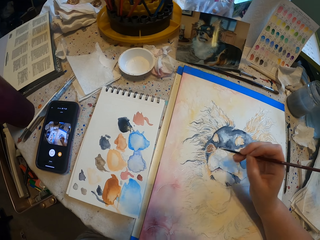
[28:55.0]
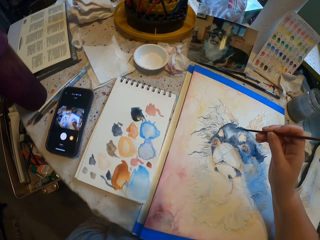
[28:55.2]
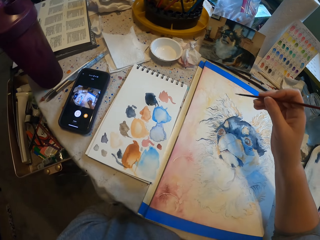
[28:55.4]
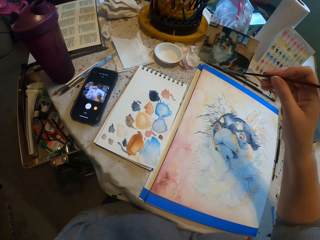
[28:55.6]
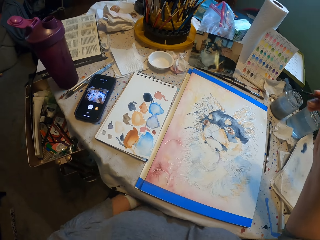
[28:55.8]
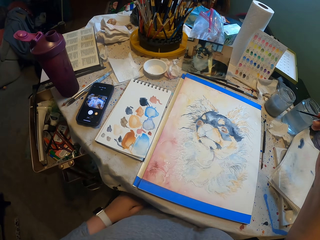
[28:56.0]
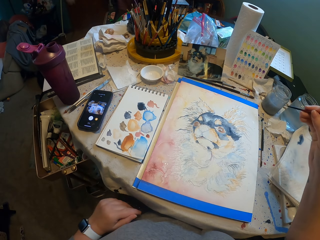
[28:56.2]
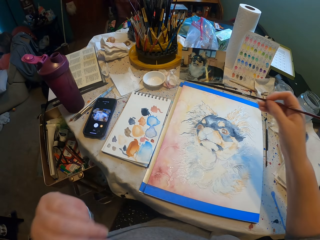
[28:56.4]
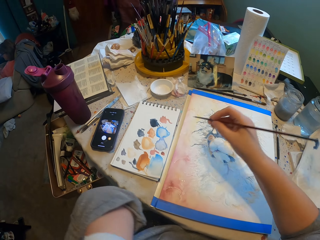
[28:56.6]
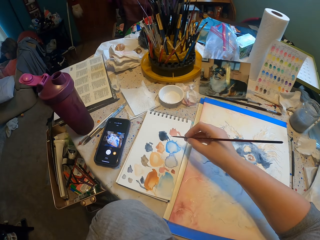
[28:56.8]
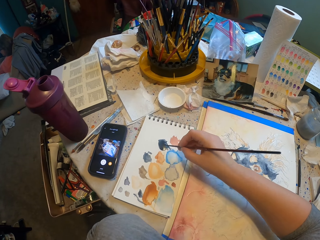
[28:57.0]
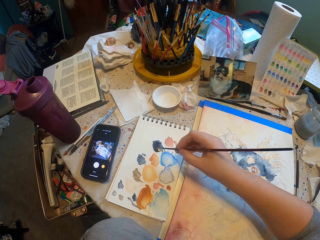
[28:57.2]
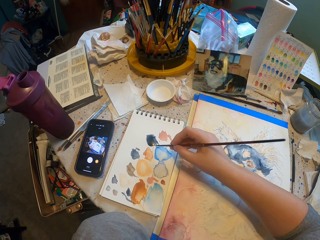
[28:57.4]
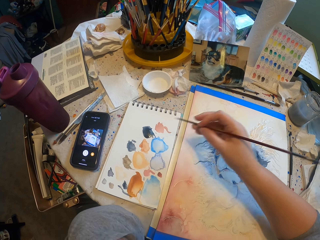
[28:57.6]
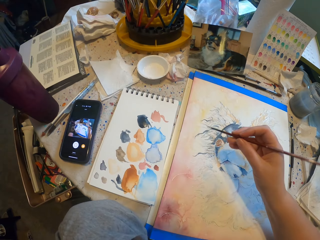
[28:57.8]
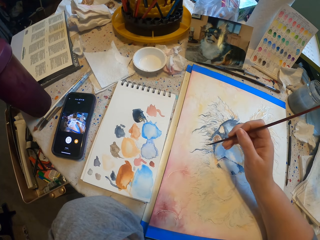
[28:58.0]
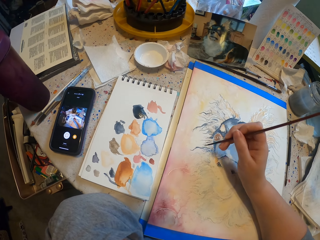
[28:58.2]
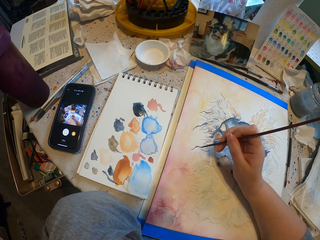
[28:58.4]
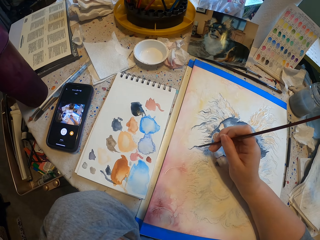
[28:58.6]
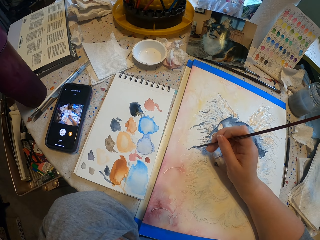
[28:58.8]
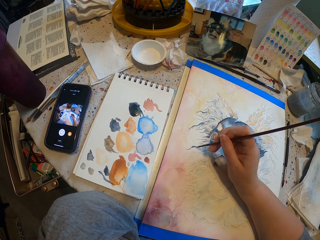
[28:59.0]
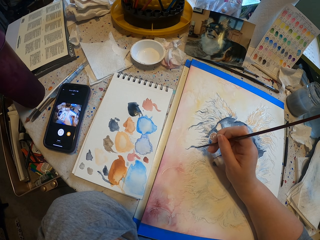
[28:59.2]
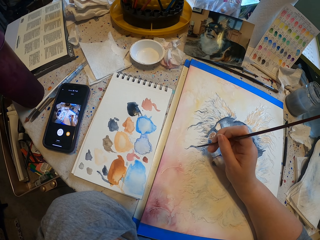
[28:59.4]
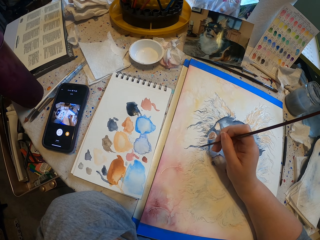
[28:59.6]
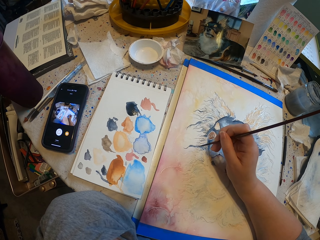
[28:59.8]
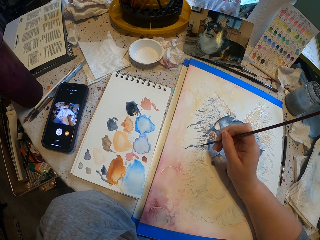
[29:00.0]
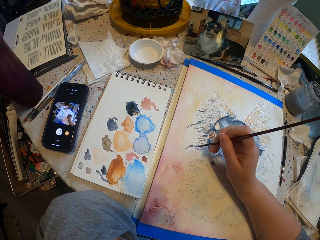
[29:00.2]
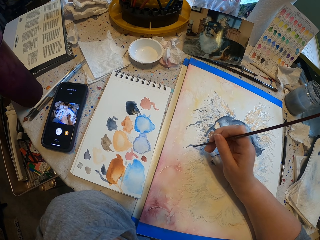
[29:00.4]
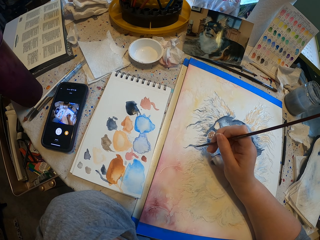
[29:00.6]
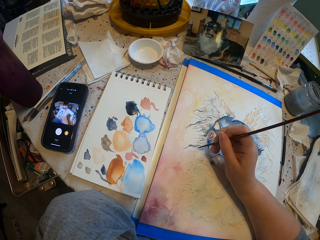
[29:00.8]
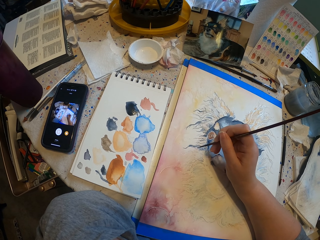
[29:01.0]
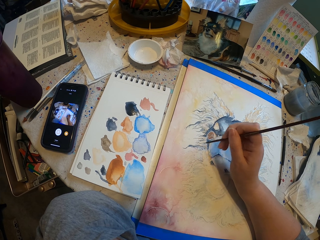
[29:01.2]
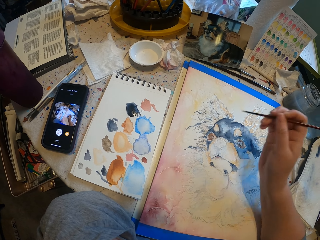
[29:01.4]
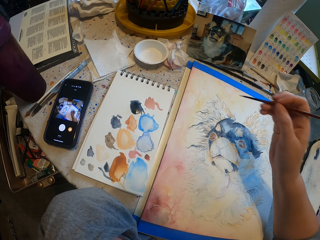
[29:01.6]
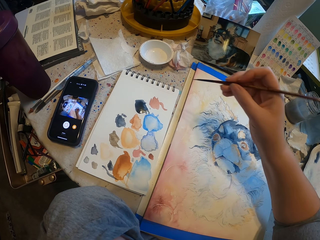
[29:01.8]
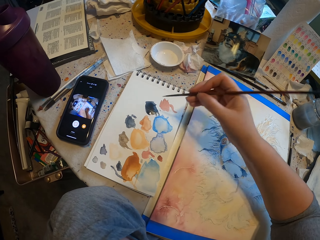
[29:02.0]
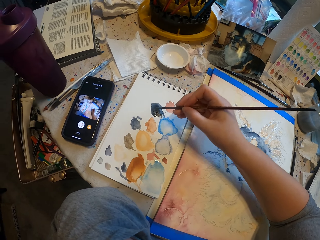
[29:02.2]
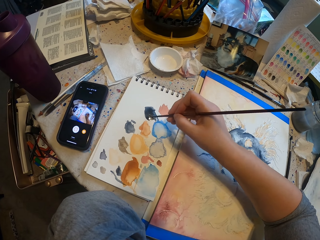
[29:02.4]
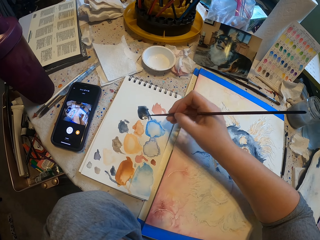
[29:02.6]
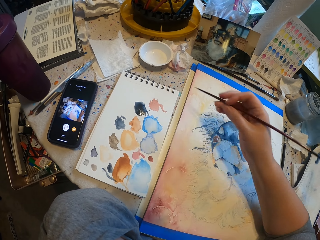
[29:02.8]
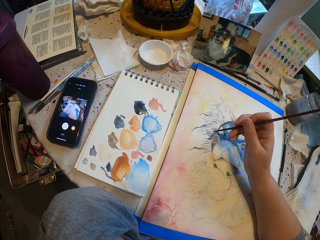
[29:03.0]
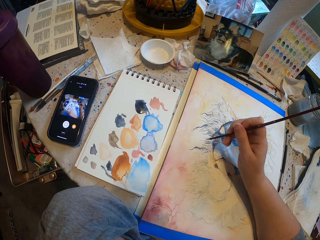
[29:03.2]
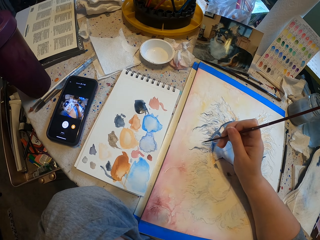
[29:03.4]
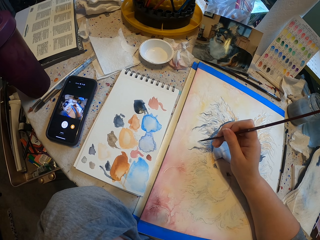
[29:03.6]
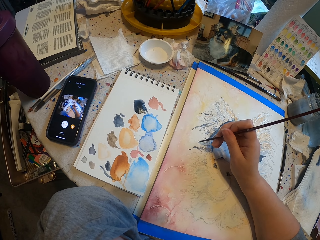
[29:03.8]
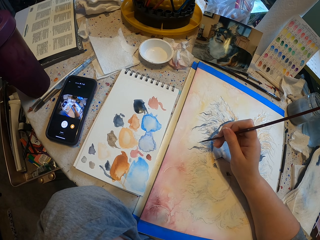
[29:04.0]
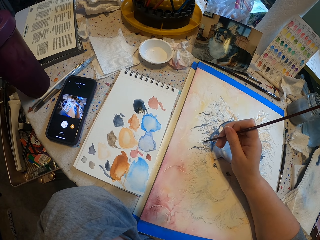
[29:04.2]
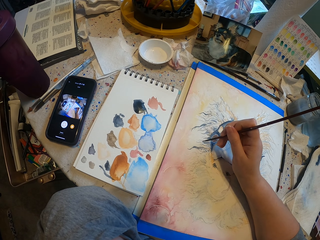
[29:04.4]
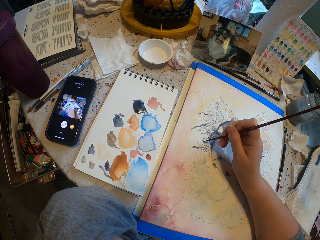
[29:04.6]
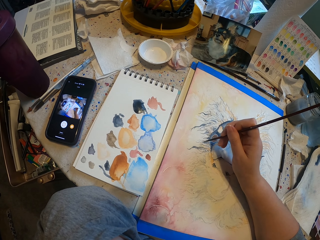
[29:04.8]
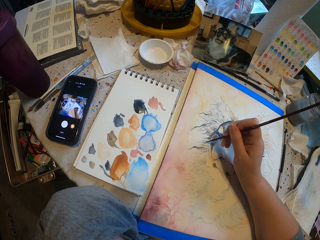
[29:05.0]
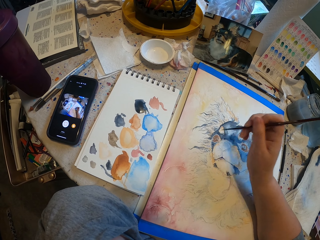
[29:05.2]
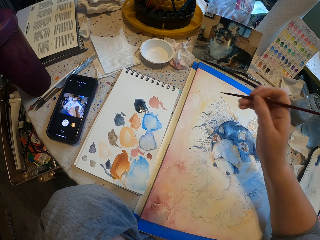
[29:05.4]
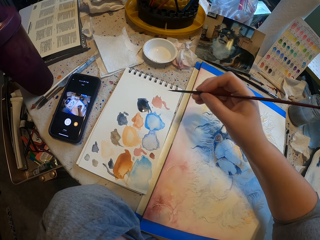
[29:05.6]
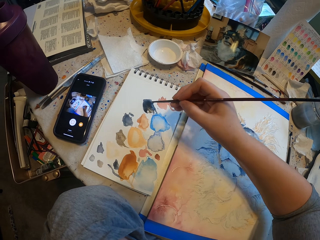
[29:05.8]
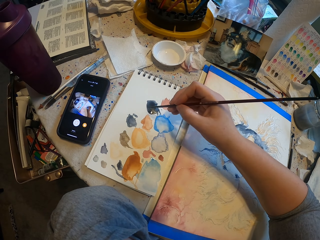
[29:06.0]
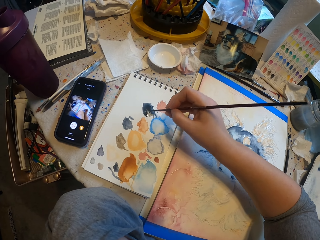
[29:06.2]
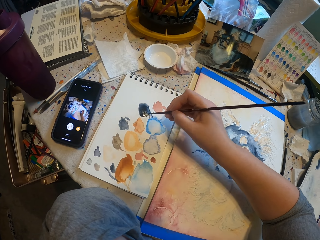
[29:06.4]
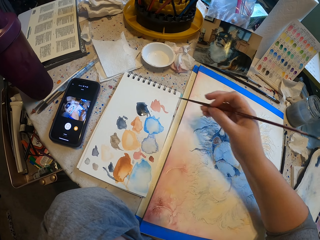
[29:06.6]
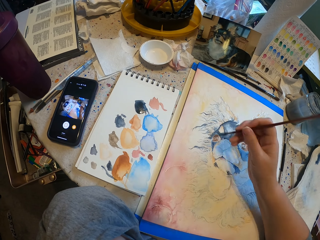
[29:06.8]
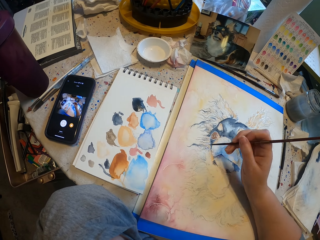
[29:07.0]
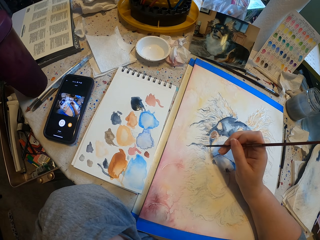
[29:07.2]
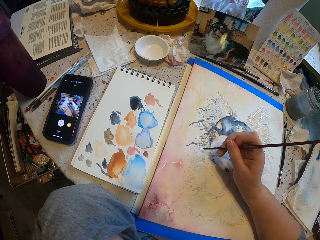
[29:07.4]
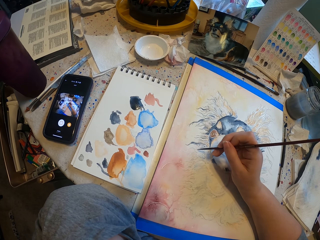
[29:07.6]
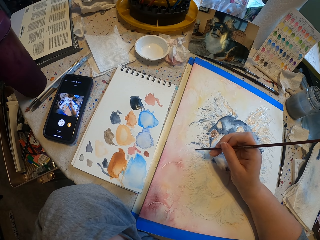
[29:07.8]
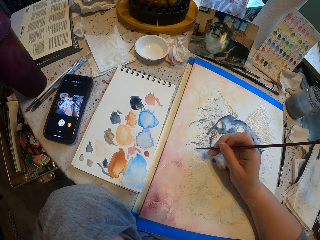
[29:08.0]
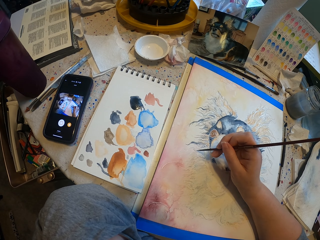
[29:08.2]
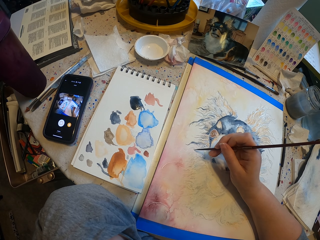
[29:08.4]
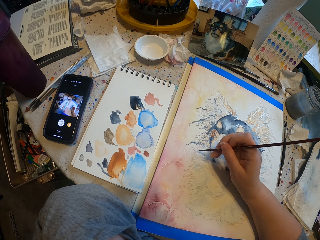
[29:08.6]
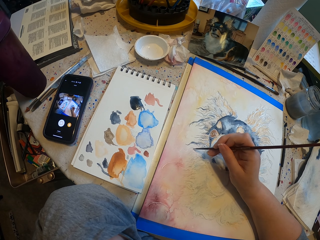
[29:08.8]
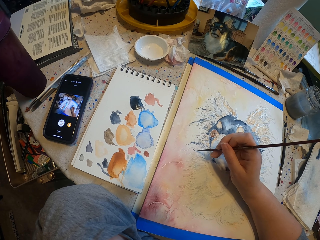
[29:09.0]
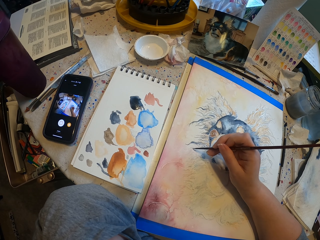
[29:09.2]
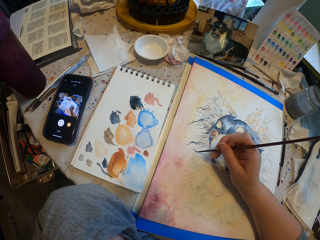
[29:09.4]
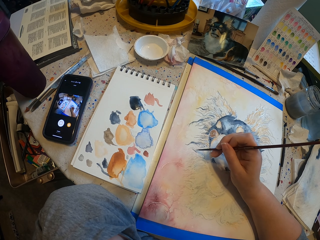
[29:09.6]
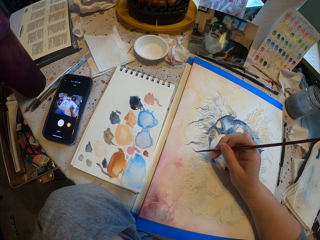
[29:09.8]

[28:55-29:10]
The camera wearer takes paint from a paper. They paint a drawing with a paint brush. They take paint from the paper. They paint the drawing with the paint brush. They take paint from the paper. They paint the drawing with the paint brush.

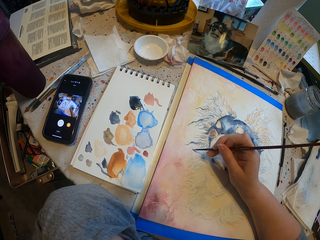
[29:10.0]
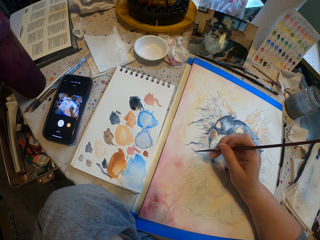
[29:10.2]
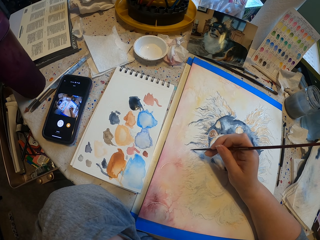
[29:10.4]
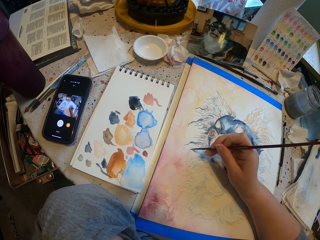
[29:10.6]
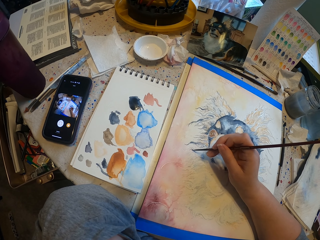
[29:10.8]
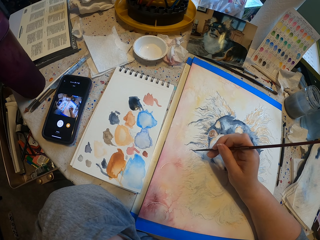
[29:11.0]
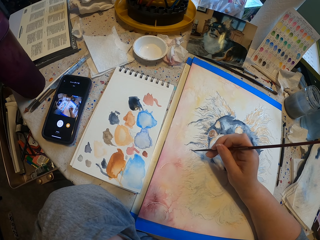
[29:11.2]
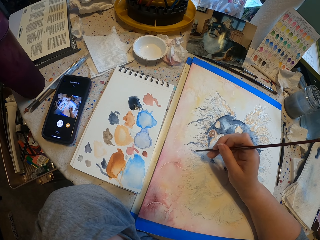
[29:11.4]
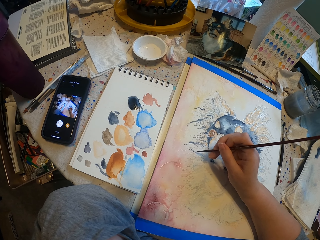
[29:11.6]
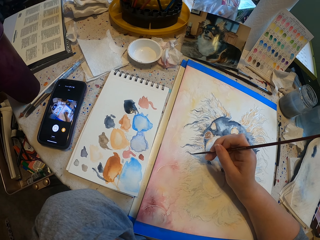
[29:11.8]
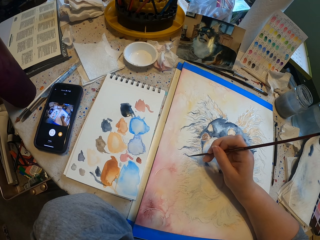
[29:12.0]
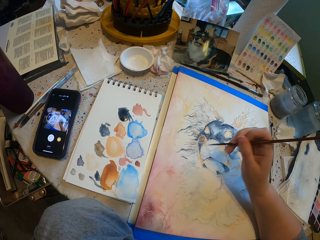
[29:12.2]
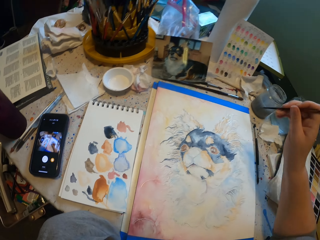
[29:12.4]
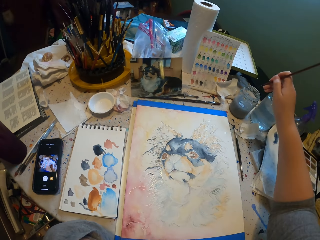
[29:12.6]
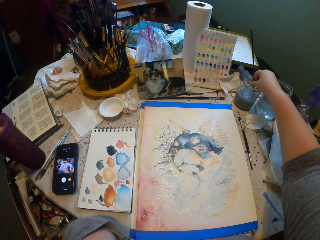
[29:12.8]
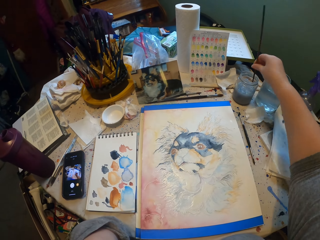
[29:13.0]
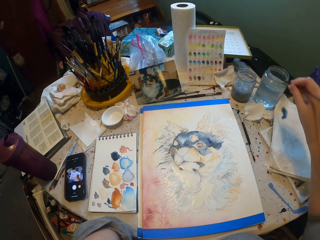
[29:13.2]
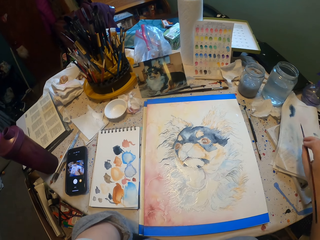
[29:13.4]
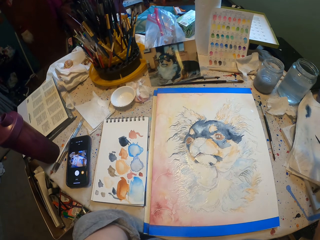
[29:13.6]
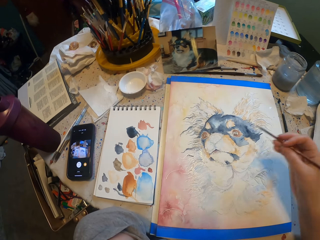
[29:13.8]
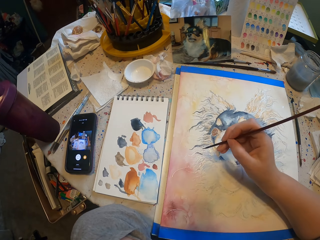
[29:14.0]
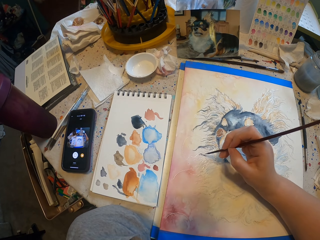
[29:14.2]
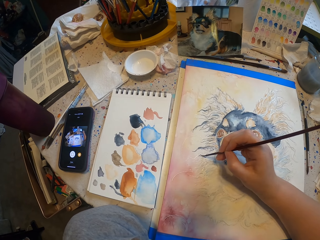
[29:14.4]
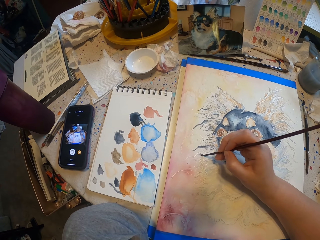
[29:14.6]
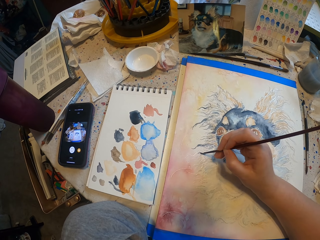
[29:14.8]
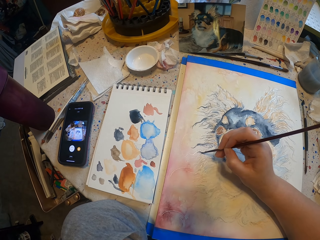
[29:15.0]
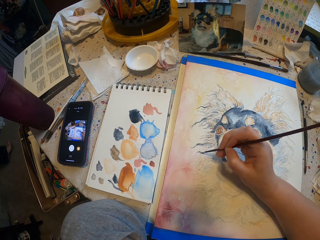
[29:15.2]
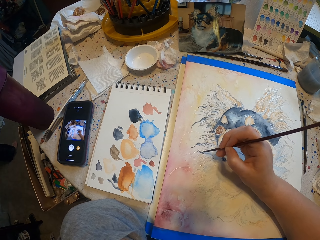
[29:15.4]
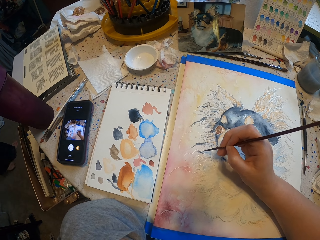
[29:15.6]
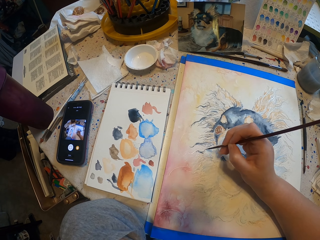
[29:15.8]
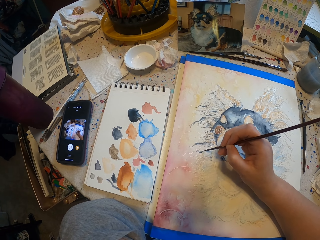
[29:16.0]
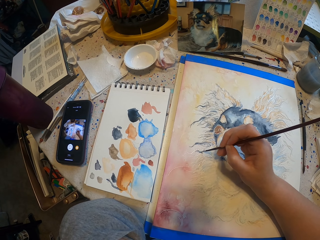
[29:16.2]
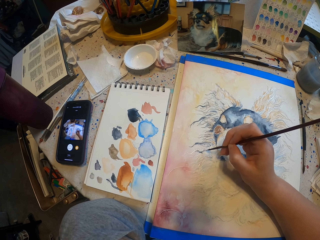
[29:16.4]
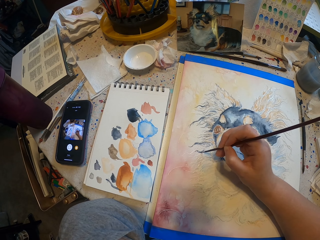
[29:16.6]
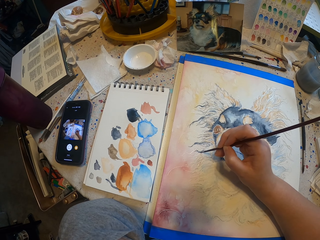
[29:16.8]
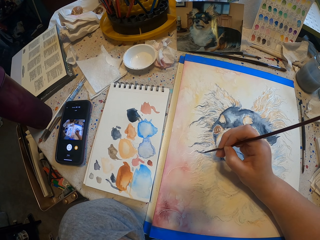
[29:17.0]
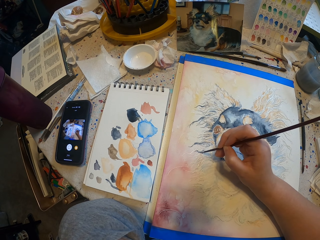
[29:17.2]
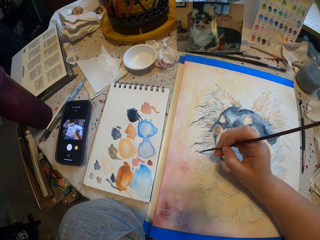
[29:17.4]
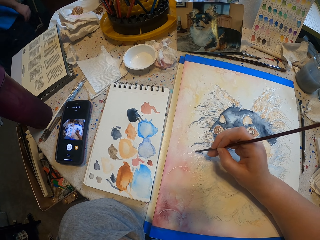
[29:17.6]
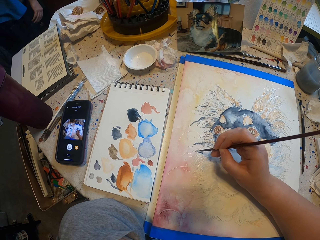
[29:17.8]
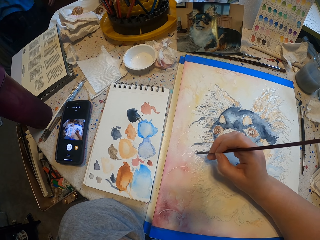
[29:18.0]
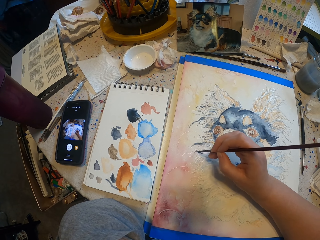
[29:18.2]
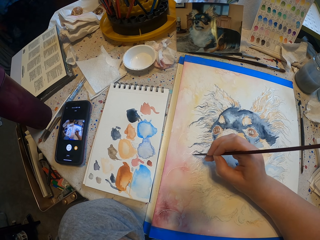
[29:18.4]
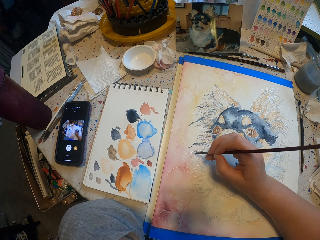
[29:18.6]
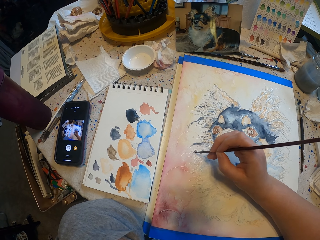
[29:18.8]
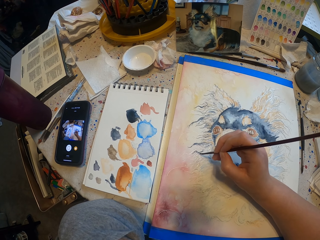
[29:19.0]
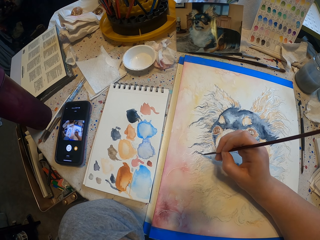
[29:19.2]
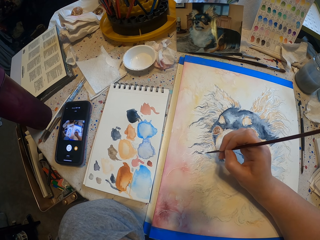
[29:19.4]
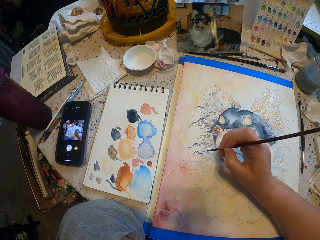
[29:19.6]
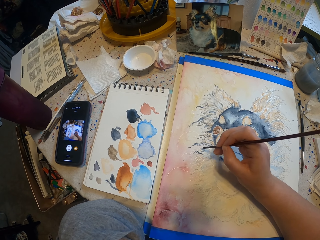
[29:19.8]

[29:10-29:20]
The camera wearer dips the brush in the water jar. They paint the drawing with the paint brush.
